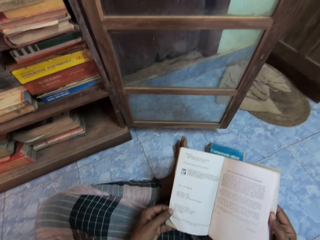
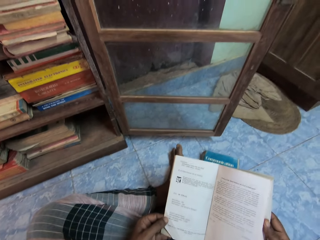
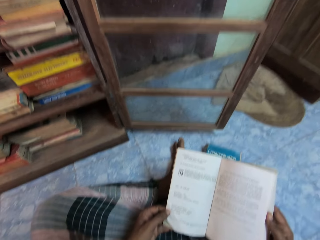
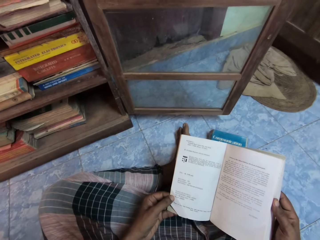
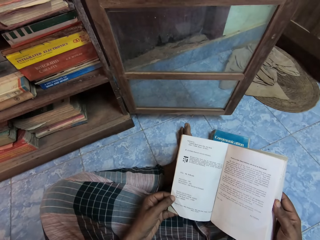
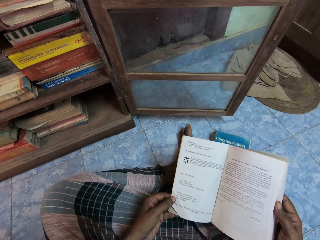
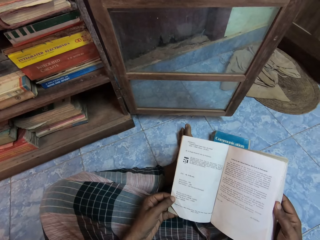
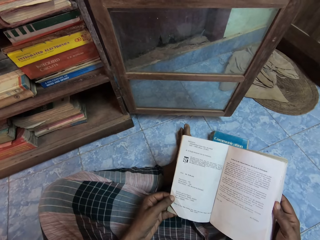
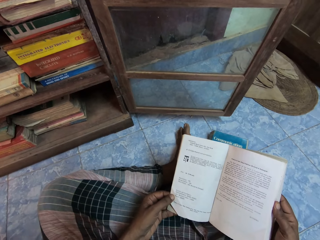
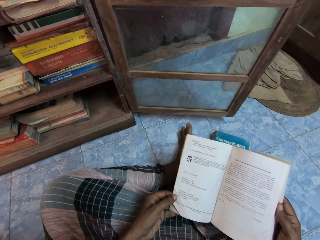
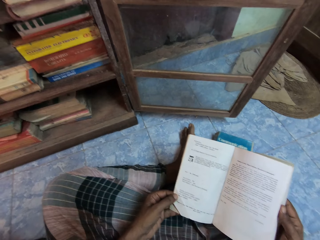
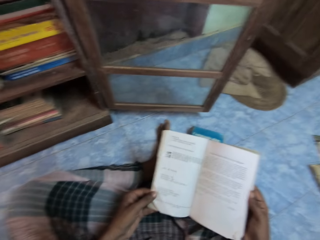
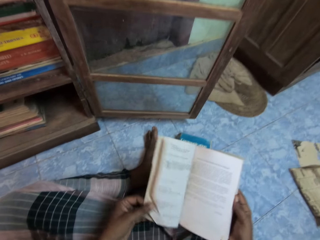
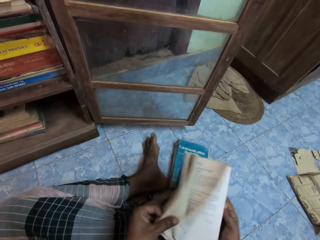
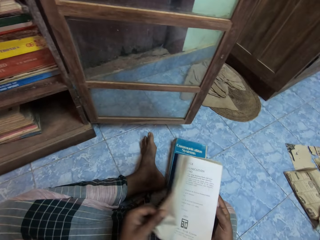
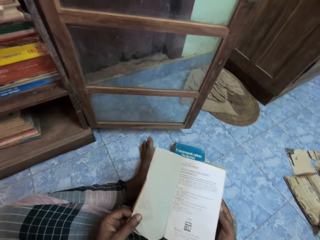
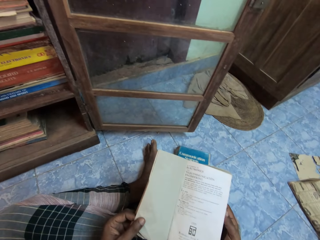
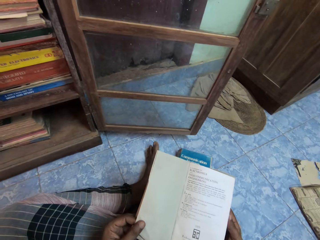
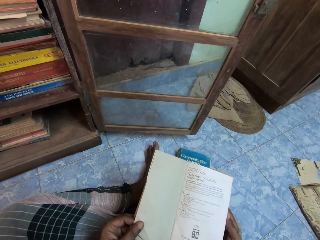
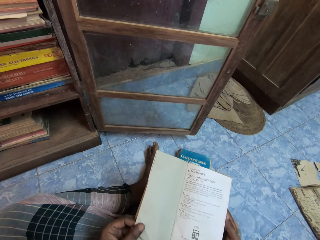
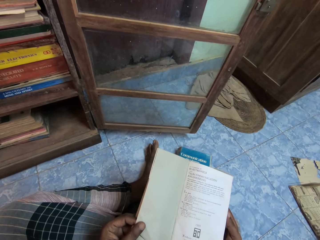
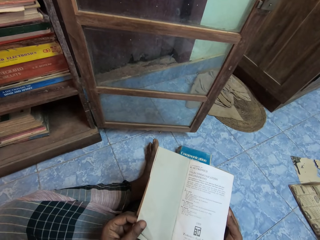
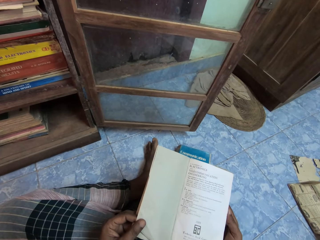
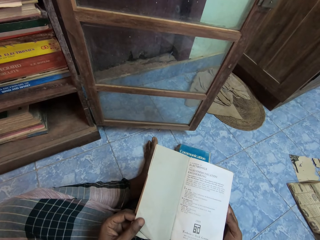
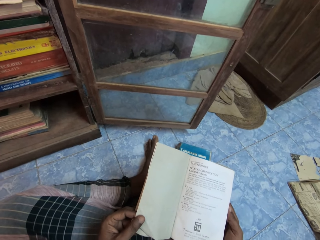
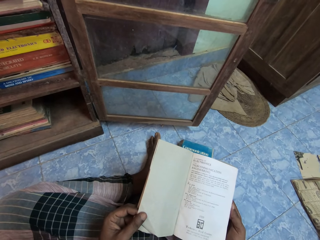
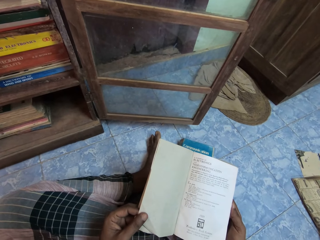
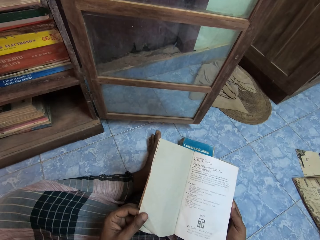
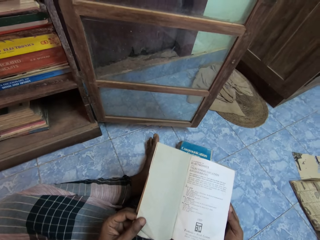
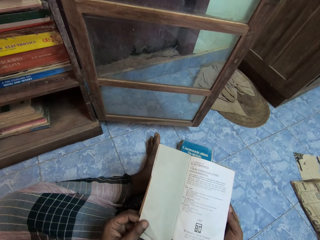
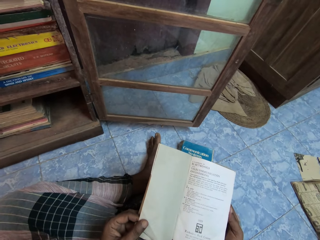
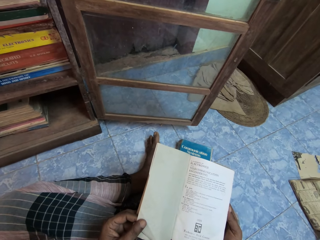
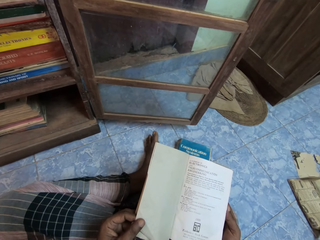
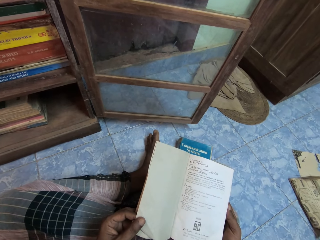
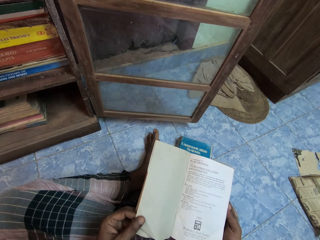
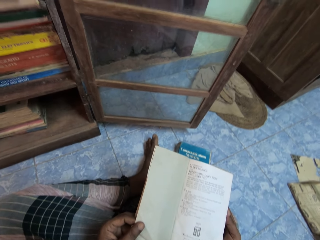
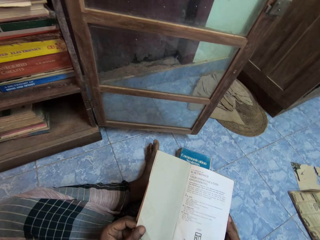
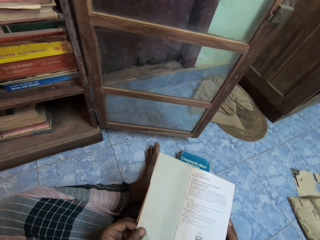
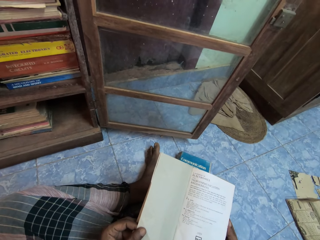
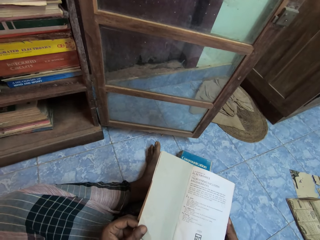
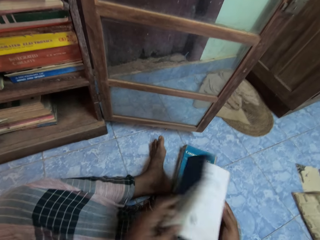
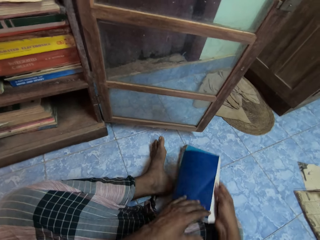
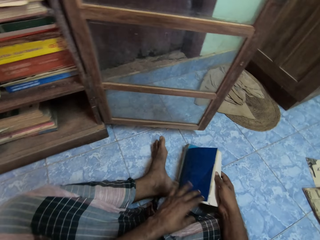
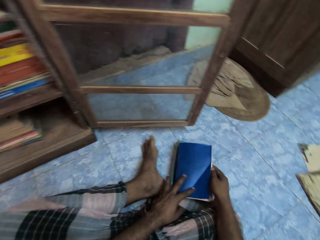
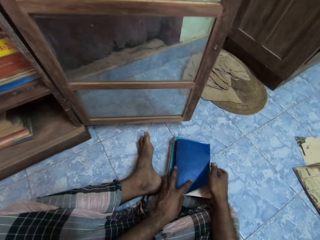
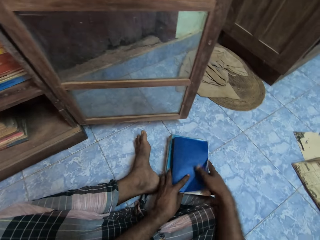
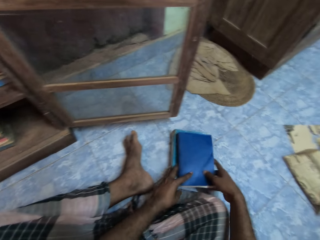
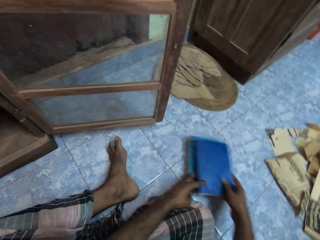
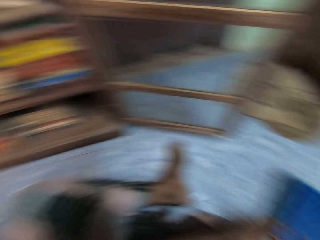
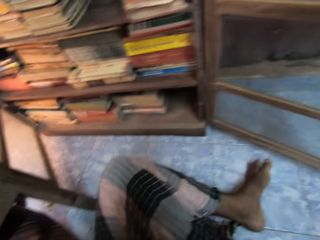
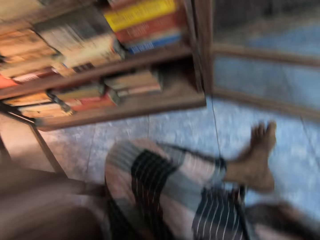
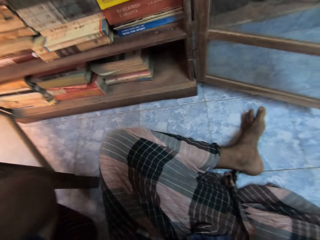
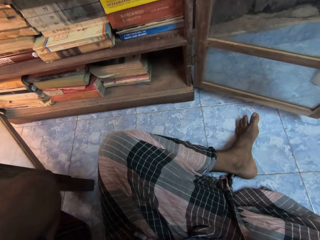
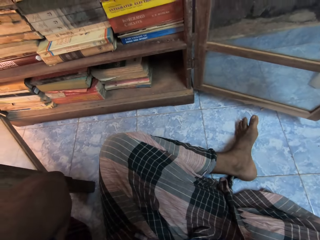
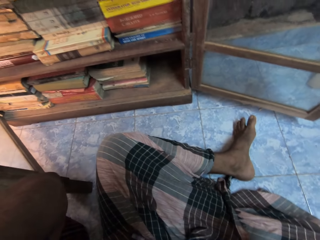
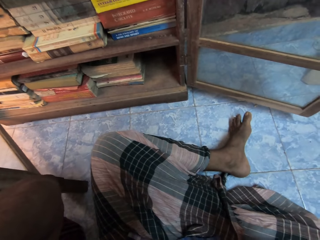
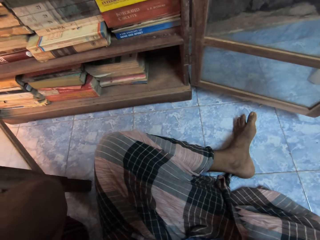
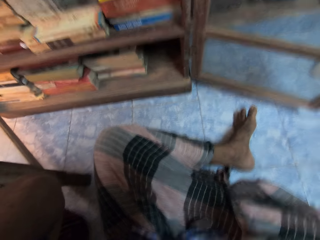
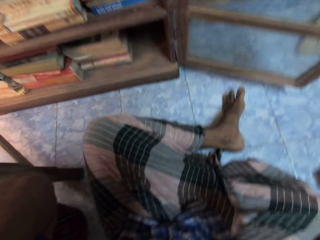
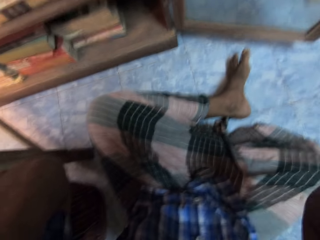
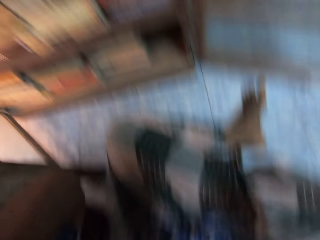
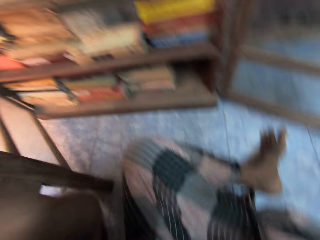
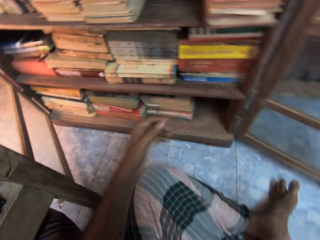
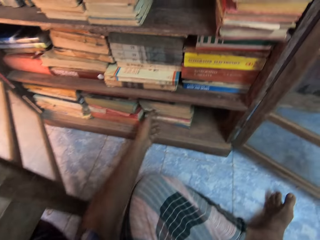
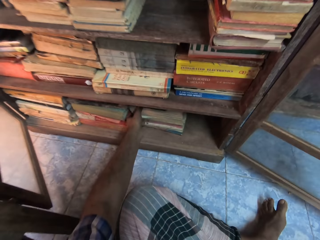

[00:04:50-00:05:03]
The camera wearer flips the page of the book with his left hand. He closes the book with his left hand. He places the book in his right hand on a book on the floor. He repositions some books on the floor with both hands. He adjusts his camera with both hands.

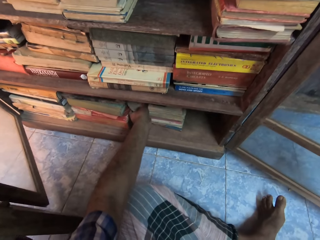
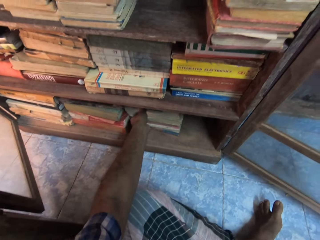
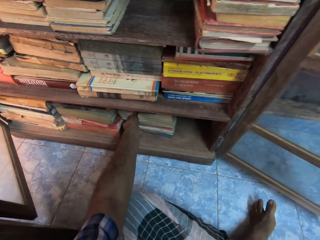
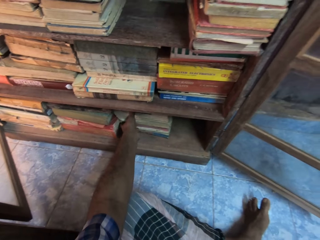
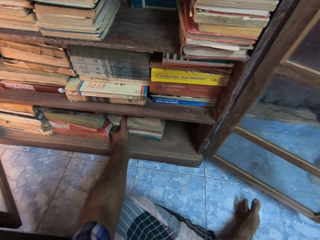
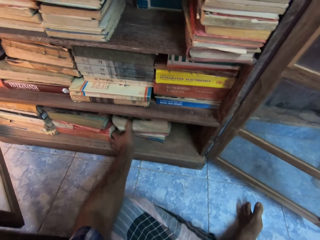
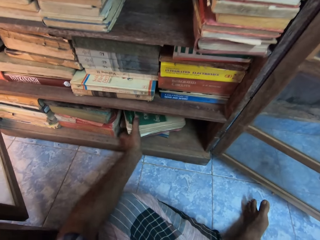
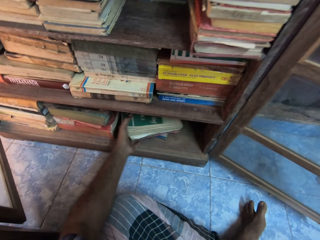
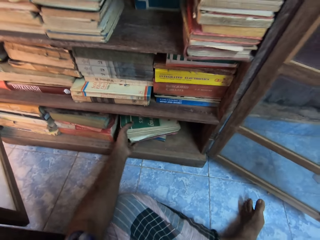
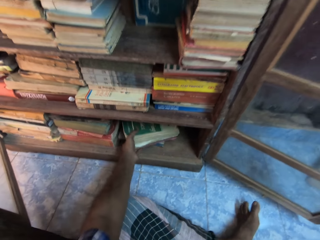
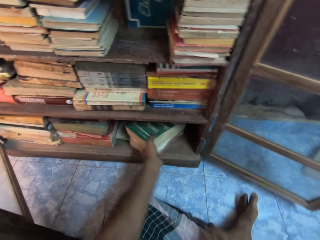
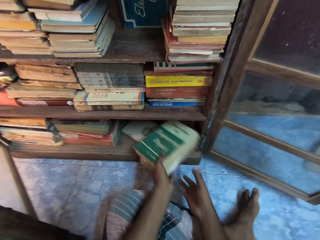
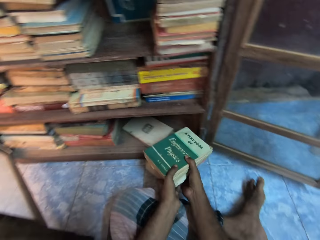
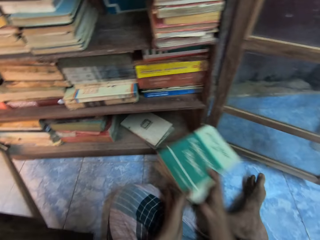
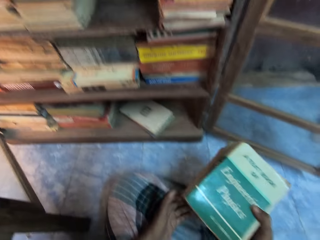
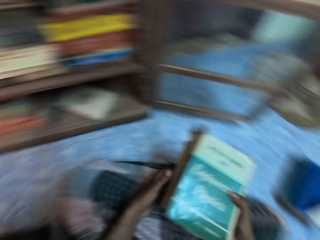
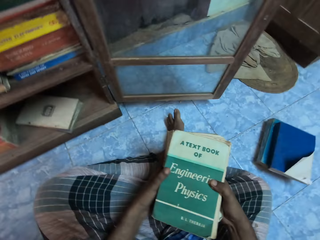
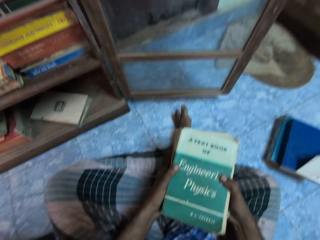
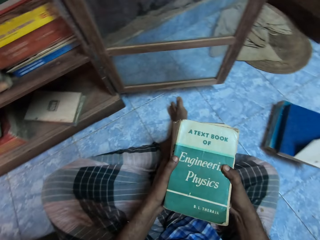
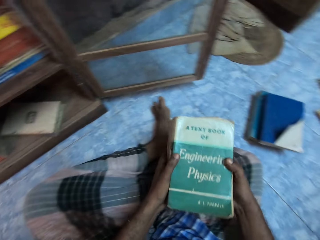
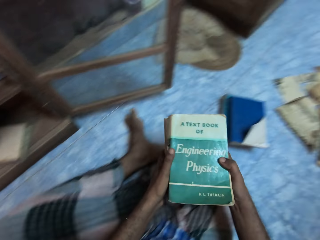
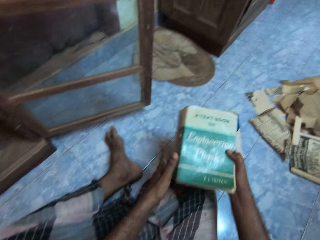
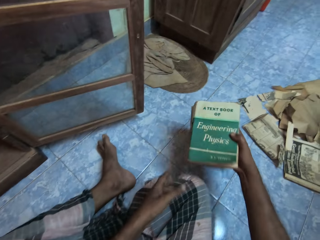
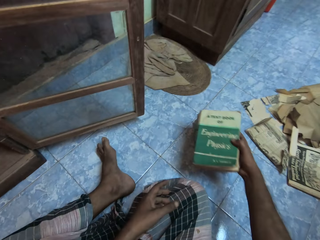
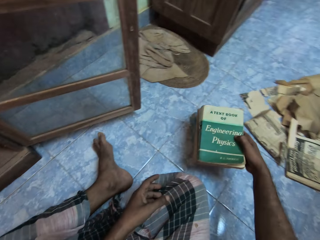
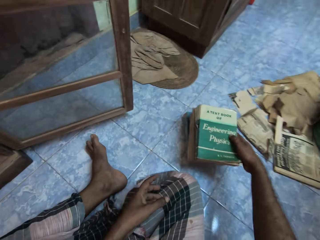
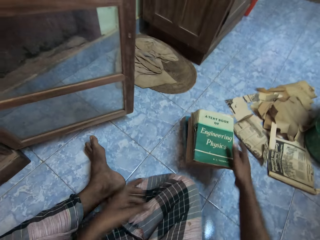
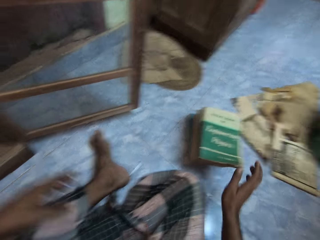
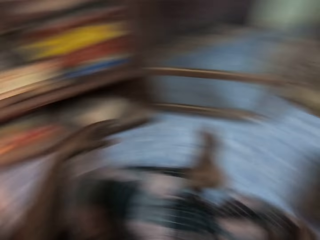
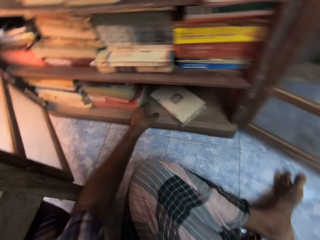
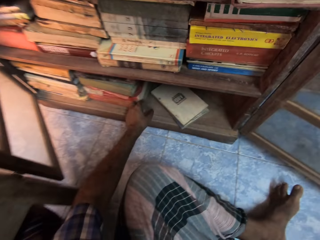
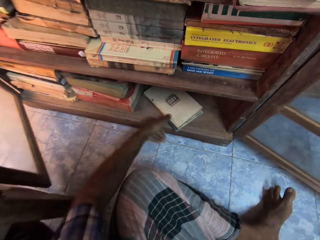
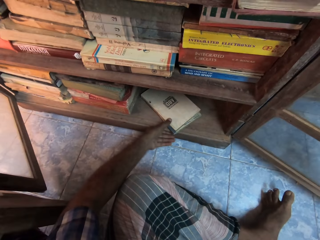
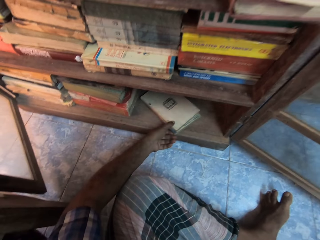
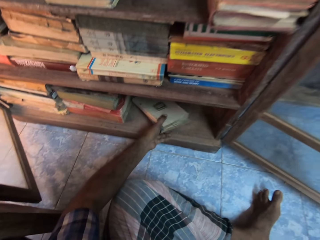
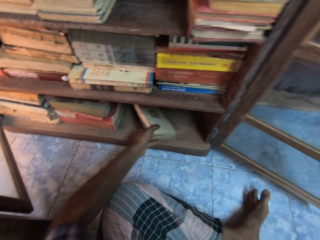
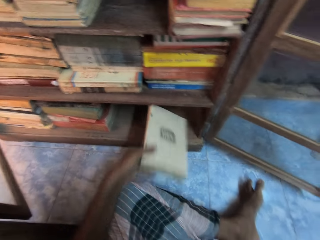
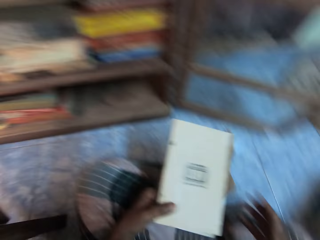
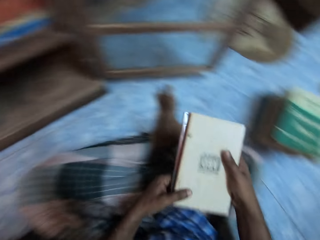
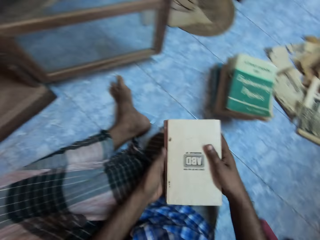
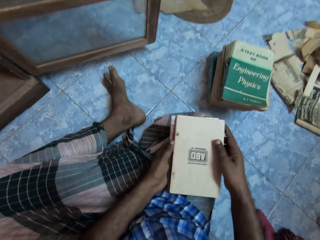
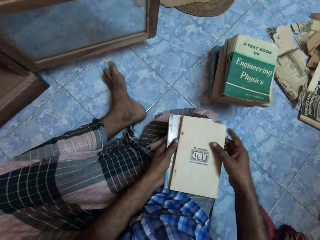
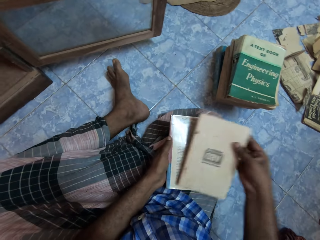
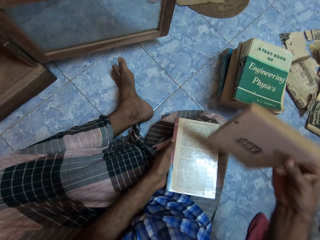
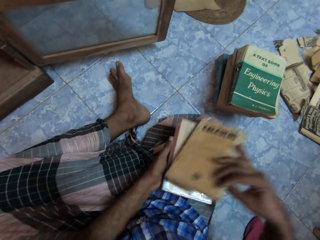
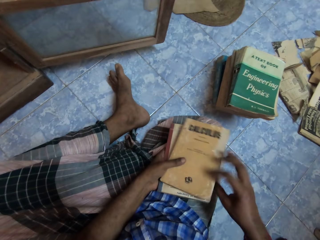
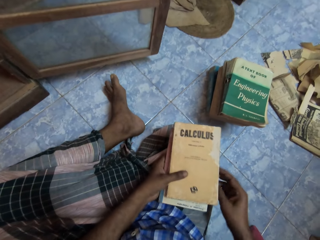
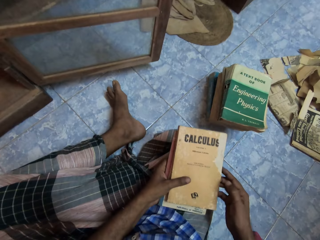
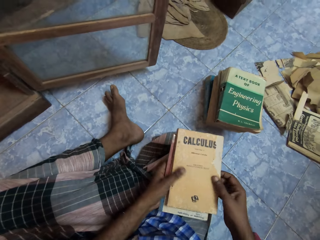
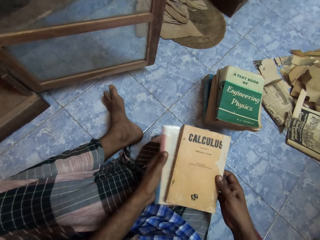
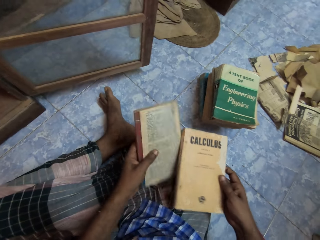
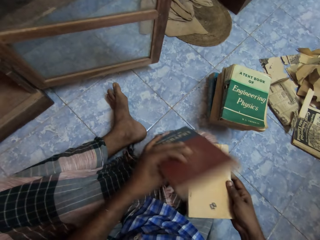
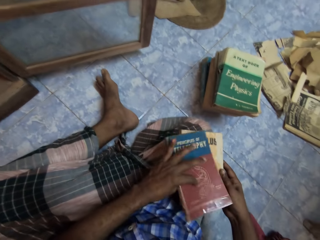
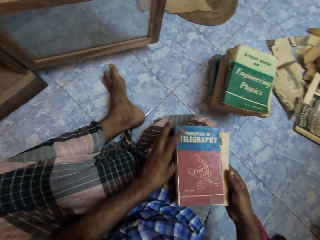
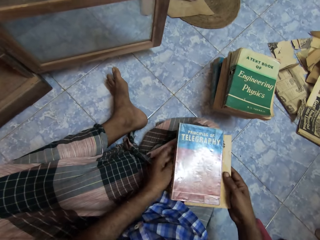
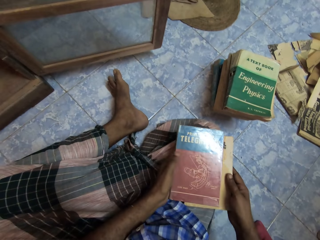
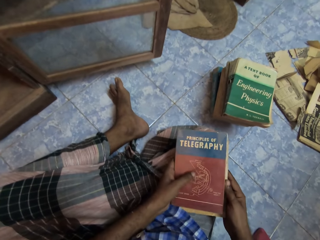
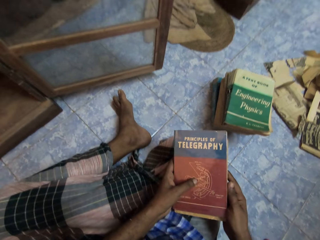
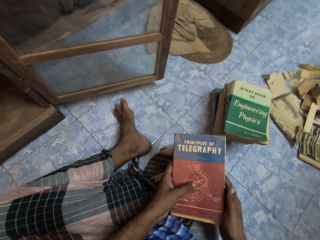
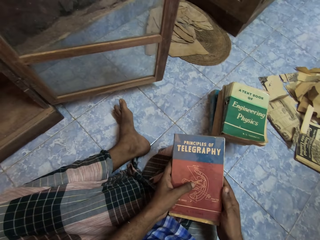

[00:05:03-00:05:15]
The camera wearer takes some books from a shelf with his left hand. He passes the books from his left hand to his right hand. He holds the books with both hands. He places the books on the books on the floor with his right hand. He takes some books from the shelf with his left hand. He flips a book in his left hand with his right hand. He takes the book from his left hand with his right hand. He flips a book in his left hand. He places the book in his left hand on the book in his right hand. He holds the books with both hands.
